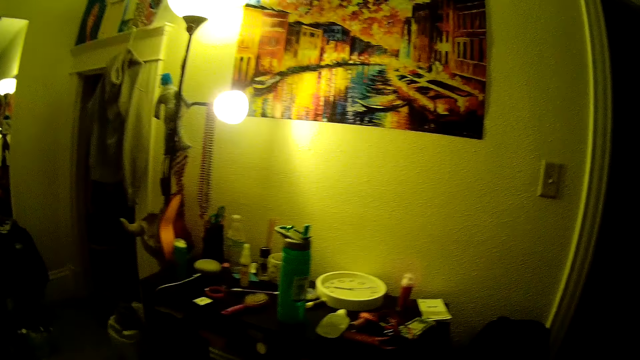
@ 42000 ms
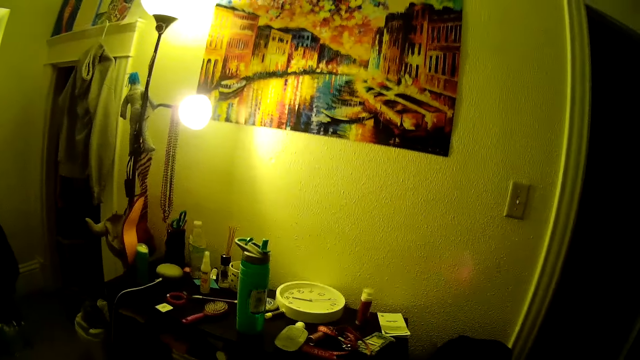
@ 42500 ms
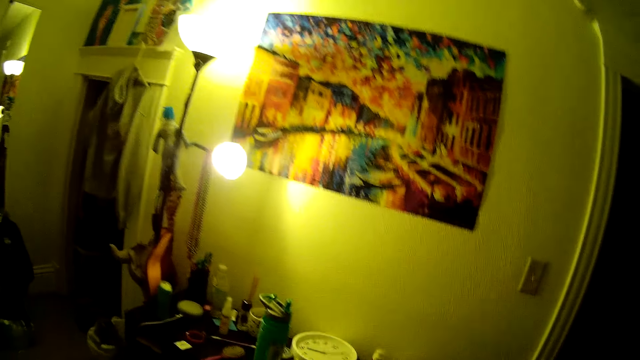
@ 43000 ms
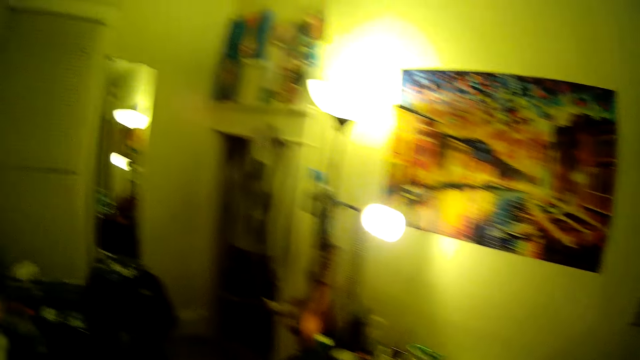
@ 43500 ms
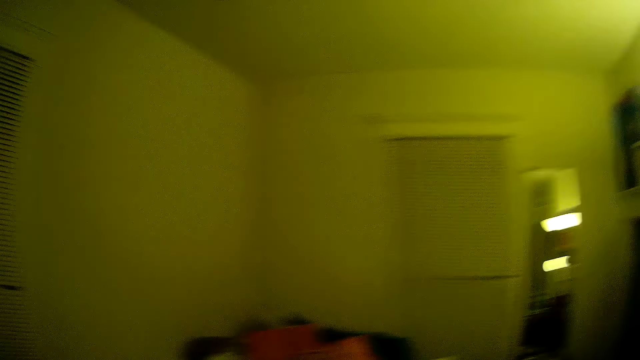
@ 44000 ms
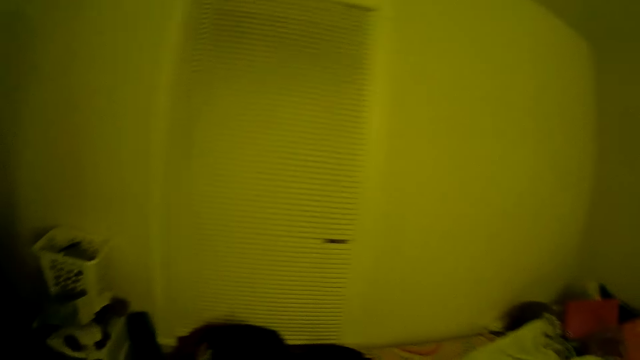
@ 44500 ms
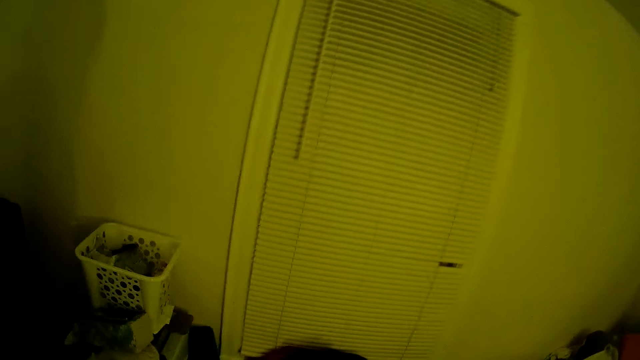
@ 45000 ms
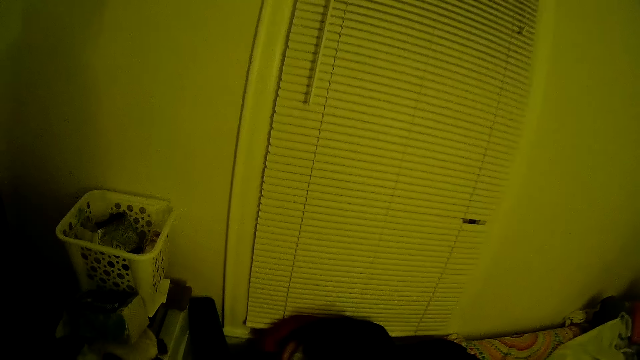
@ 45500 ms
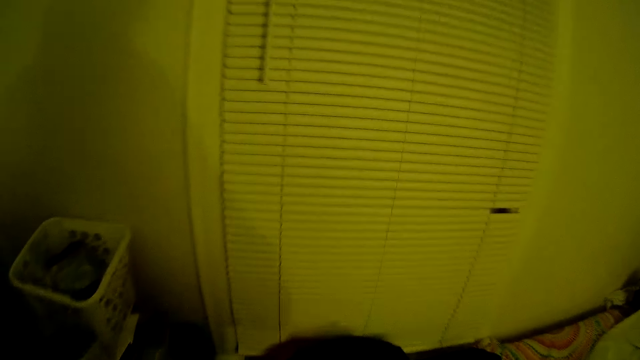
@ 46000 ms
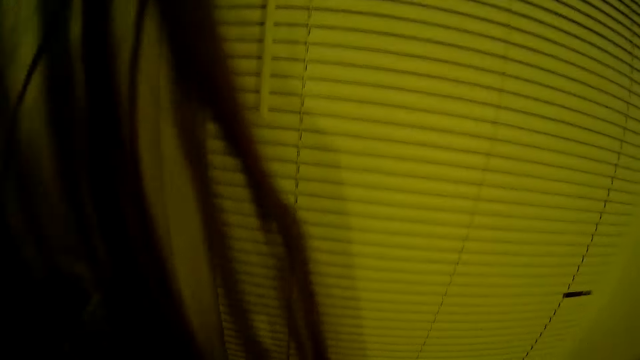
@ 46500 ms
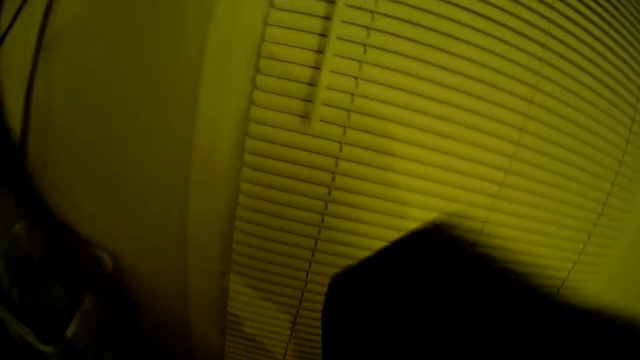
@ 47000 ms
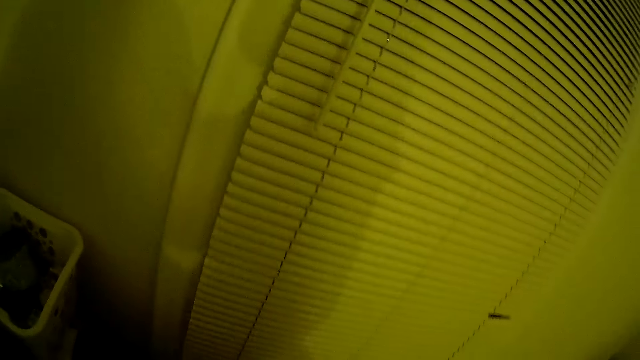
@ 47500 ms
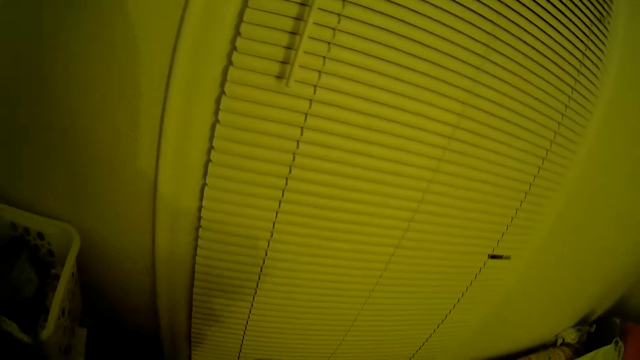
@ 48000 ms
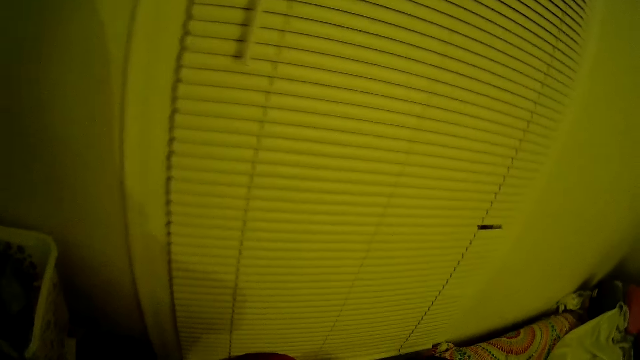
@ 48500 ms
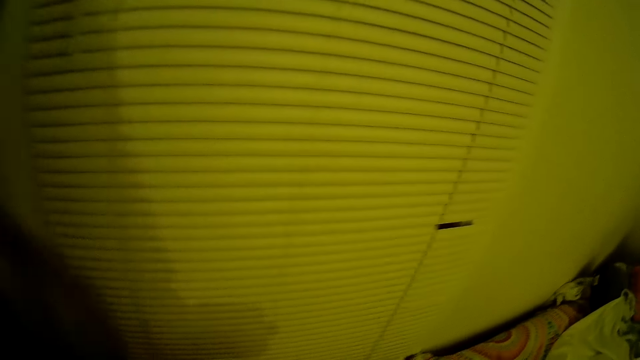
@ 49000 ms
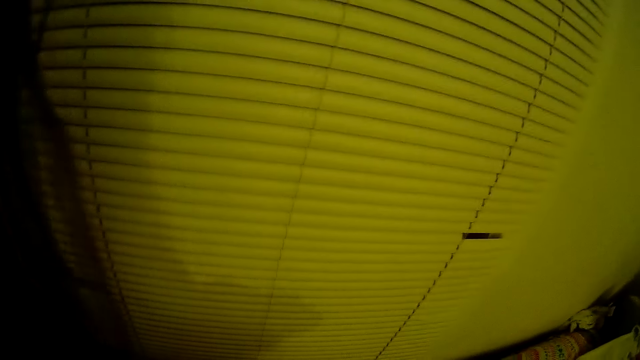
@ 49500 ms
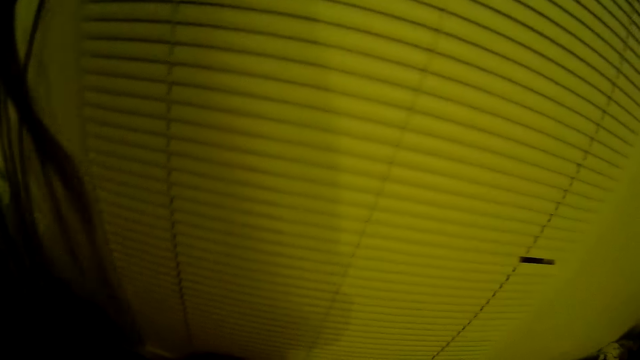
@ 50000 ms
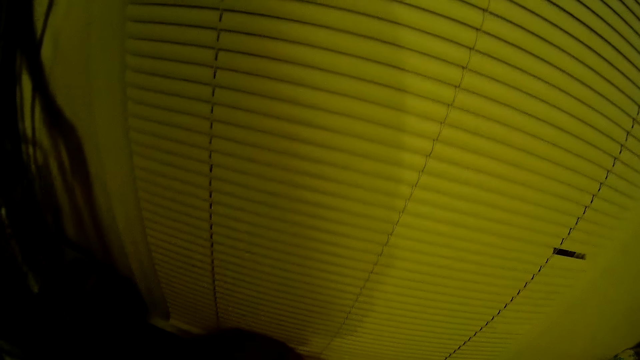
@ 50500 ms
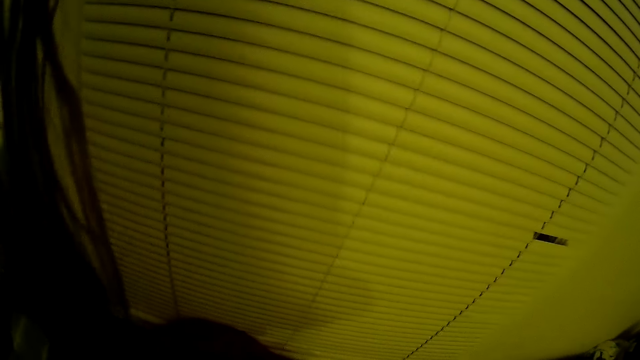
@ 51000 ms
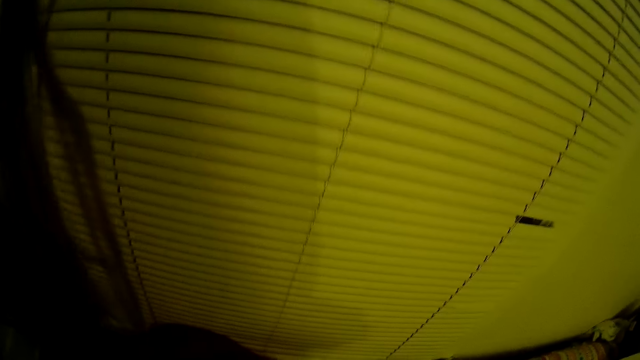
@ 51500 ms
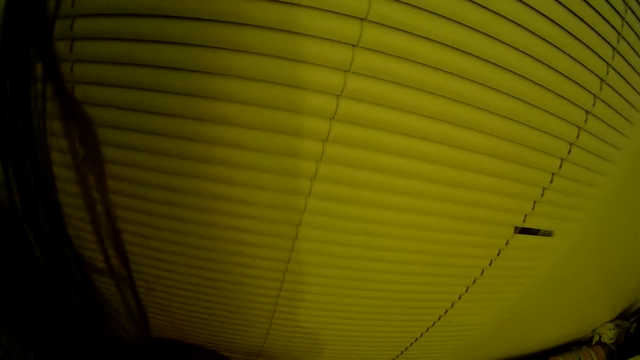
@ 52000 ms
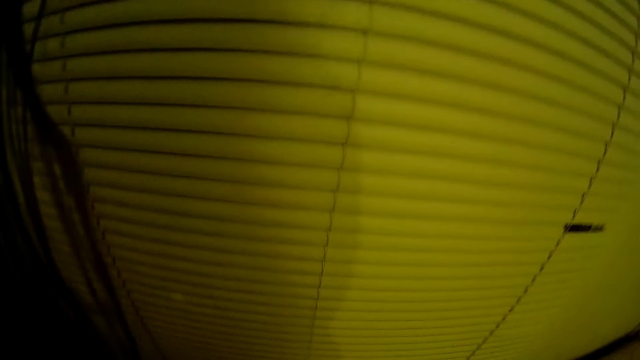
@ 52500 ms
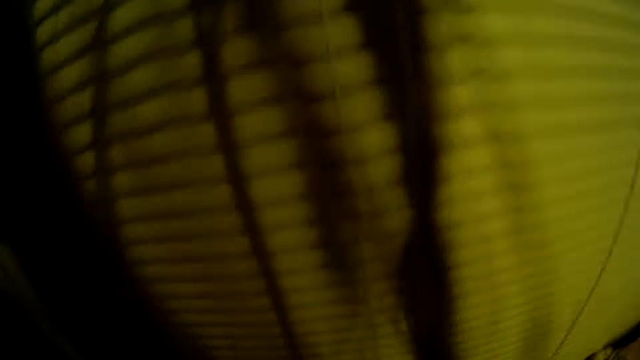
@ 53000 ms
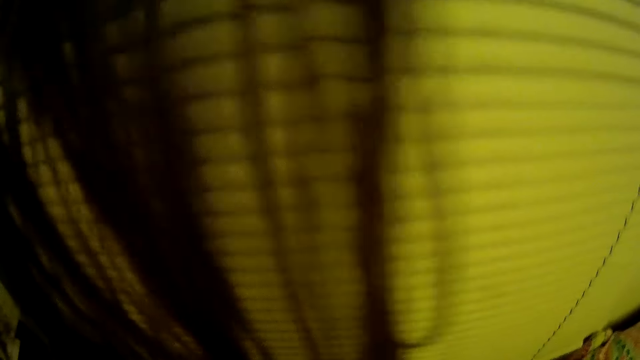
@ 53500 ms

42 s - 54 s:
The camera wearer looks around the room. She picks a cloth from a shelf with her right hand.

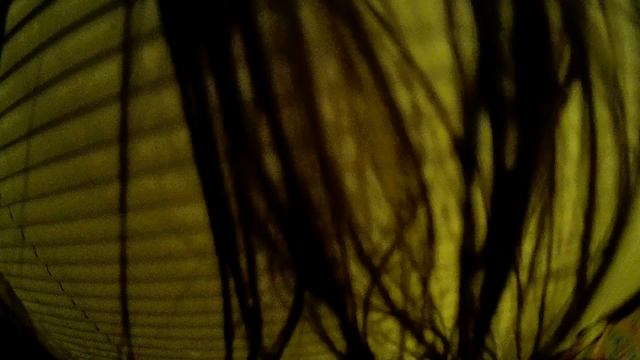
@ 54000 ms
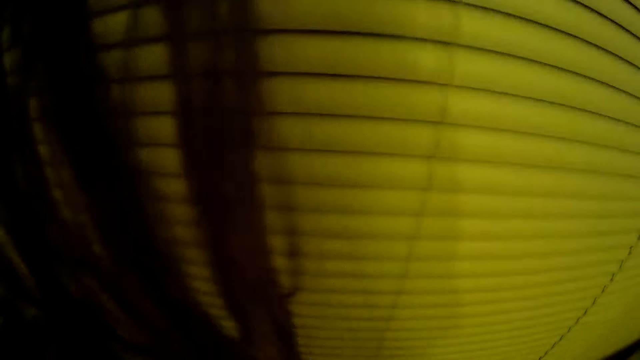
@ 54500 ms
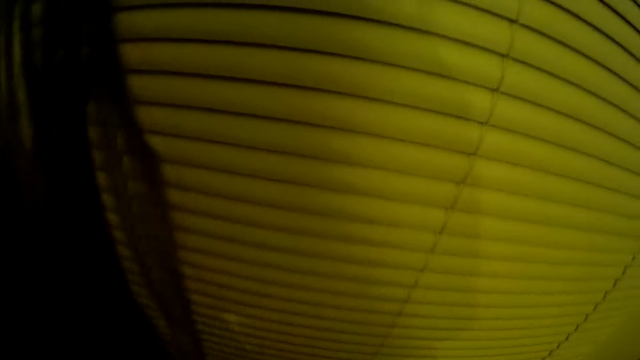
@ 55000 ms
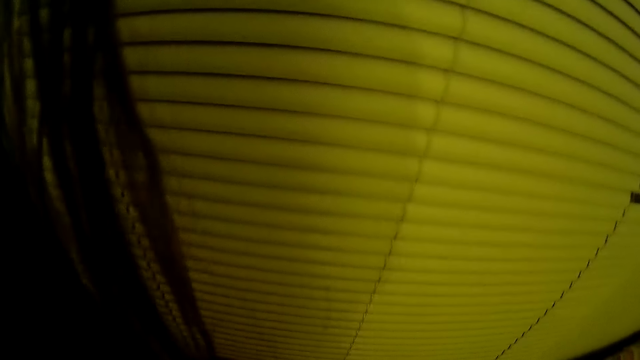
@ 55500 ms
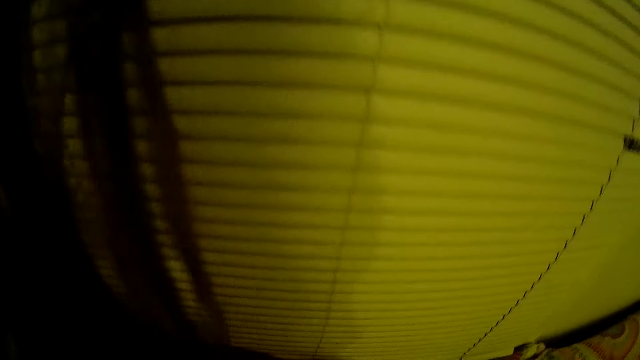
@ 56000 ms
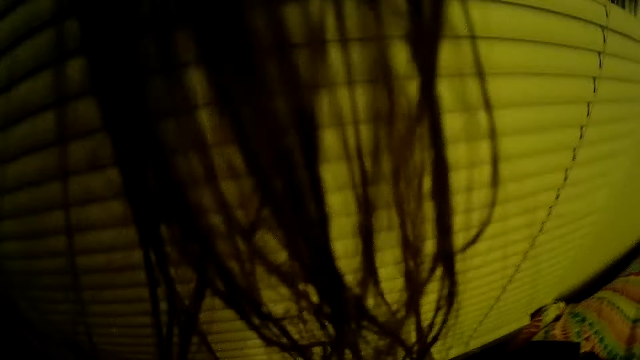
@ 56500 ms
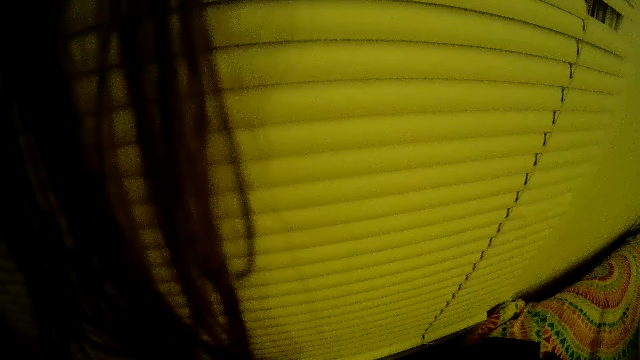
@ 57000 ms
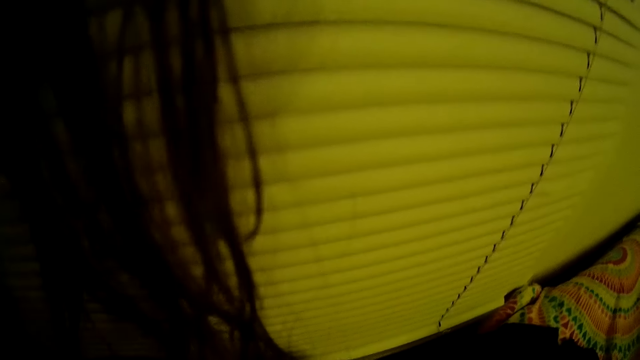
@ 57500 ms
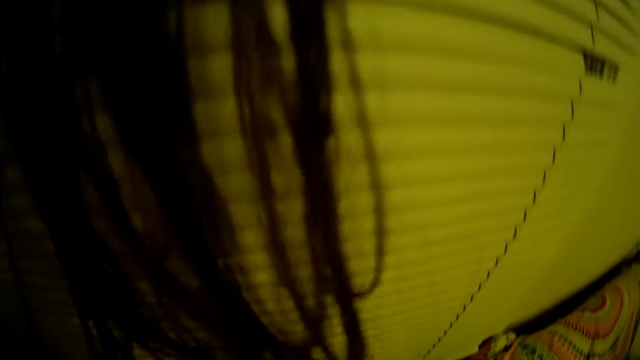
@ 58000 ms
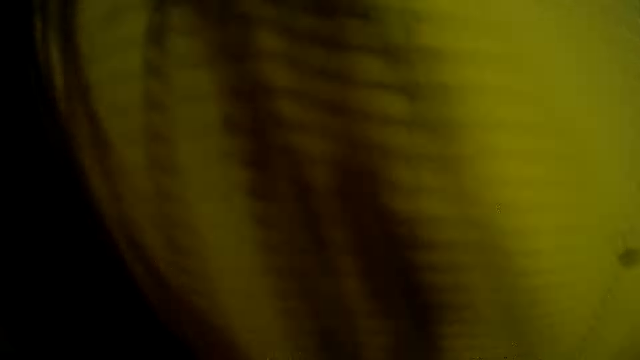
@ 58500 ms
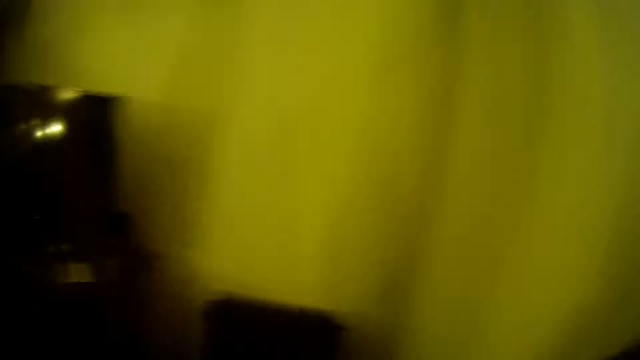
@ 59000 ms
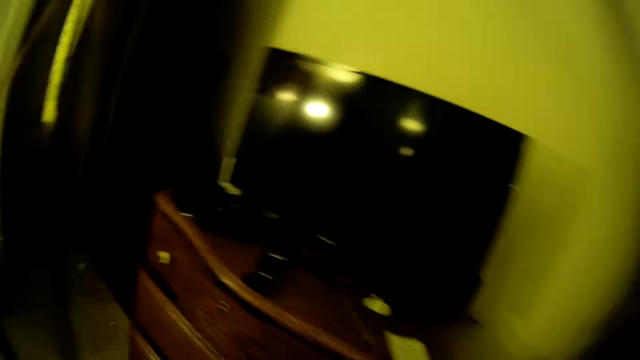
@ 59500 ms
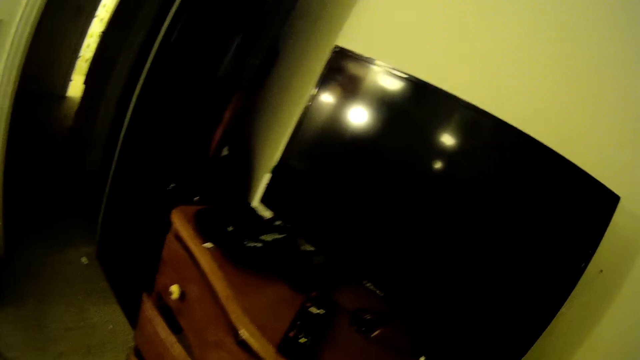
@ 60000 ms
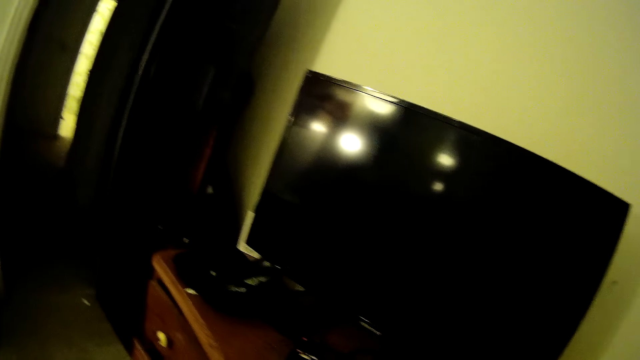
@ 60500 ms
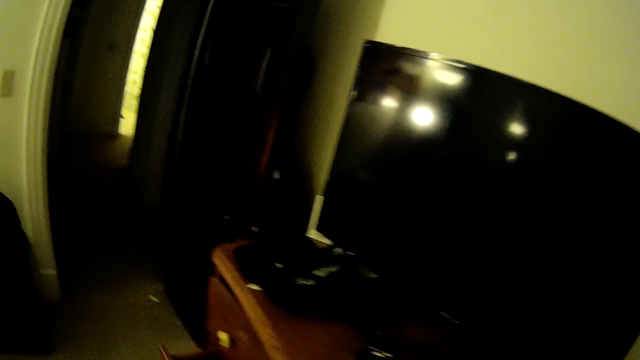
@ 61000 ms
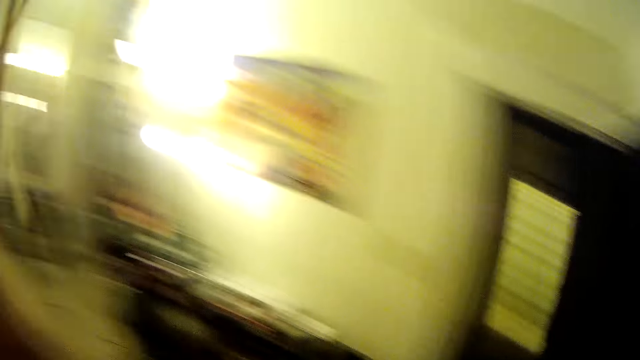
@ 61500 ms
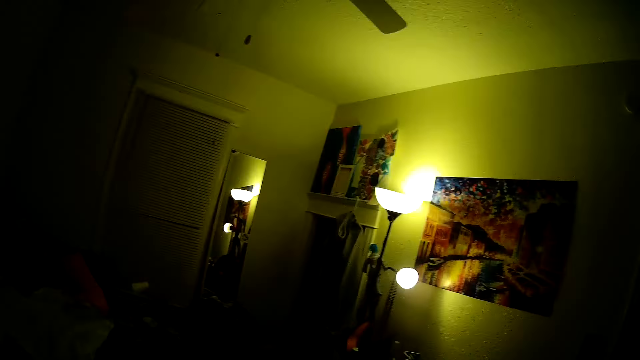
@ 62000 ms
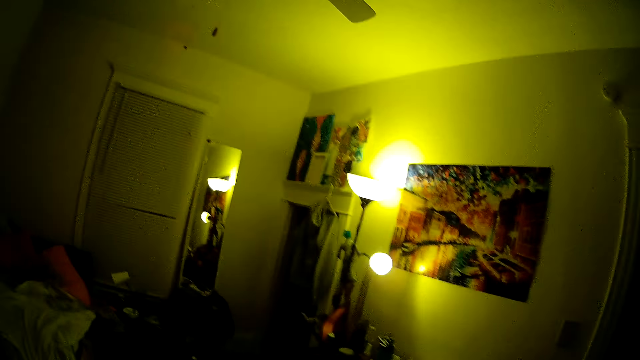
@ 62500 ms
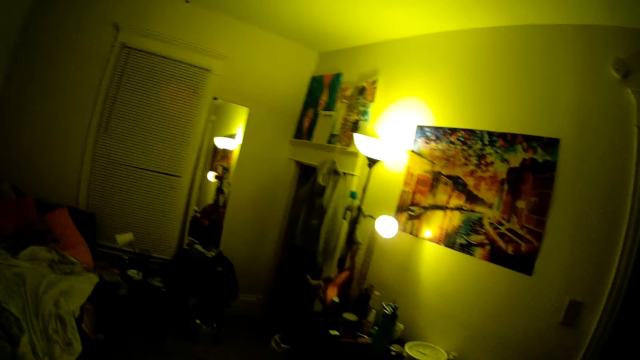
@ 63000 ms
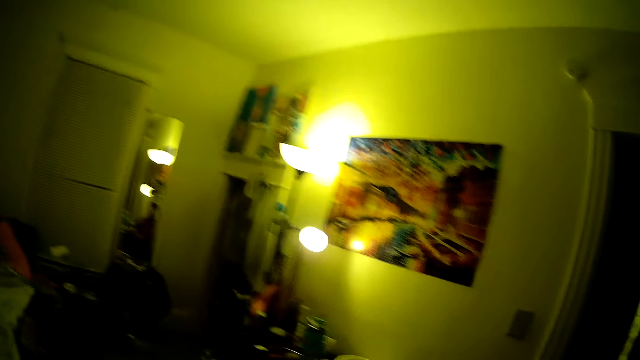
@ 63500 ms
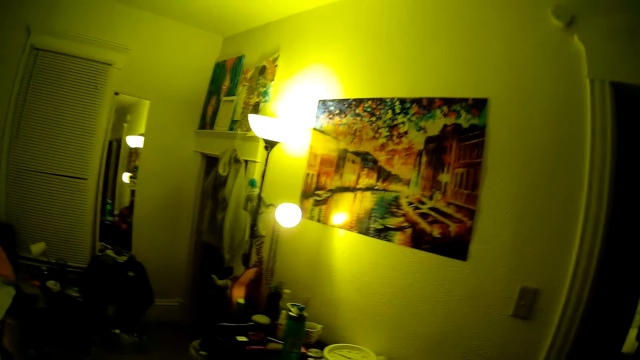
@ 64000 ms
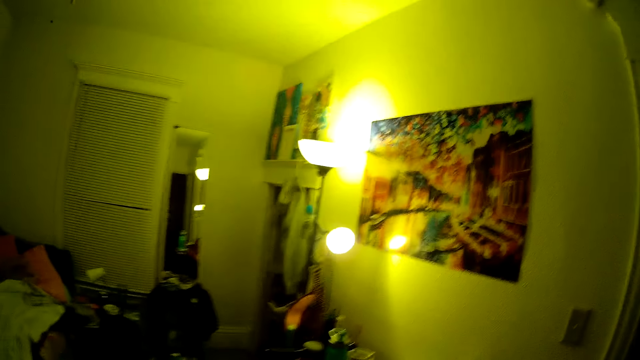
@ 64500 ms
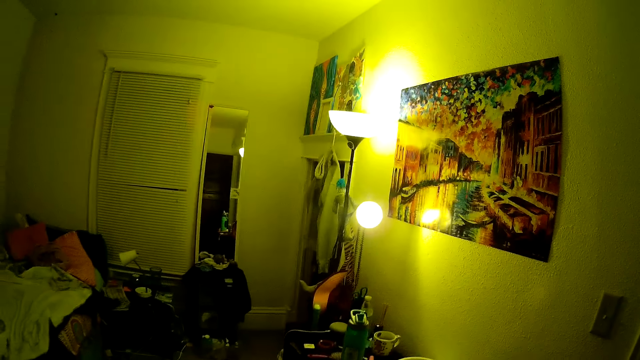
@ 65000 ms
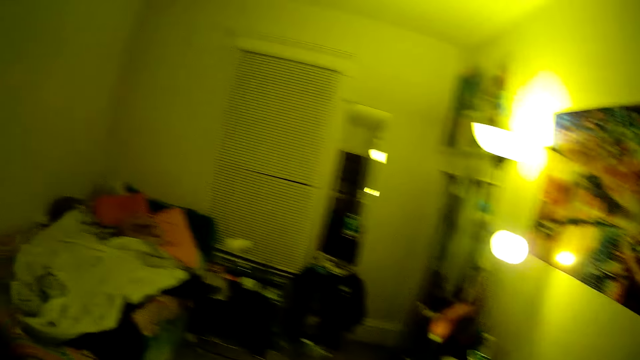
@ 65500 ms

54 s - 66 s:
The camera wearer walks around the room.
